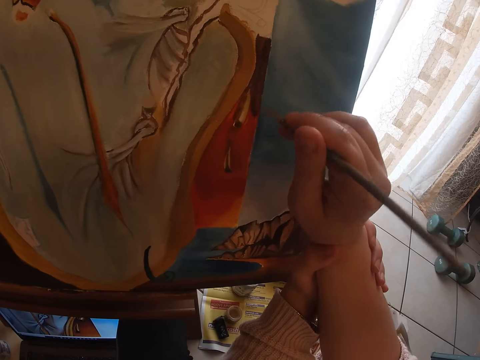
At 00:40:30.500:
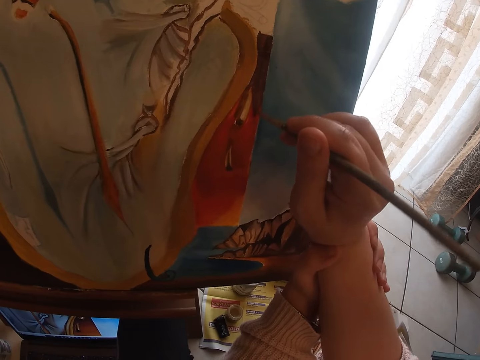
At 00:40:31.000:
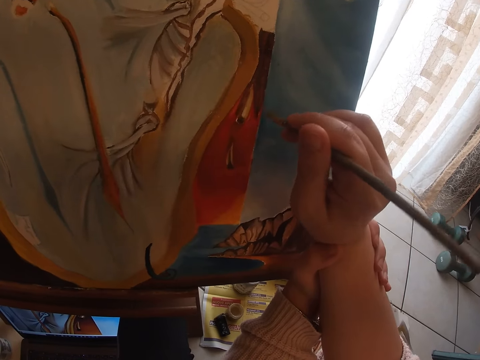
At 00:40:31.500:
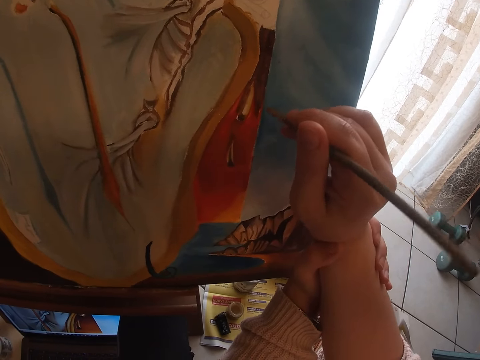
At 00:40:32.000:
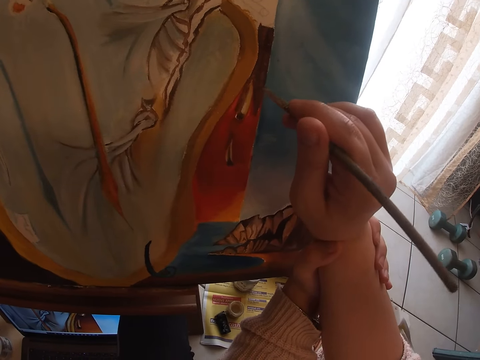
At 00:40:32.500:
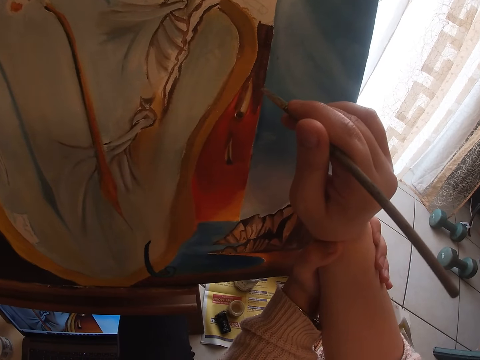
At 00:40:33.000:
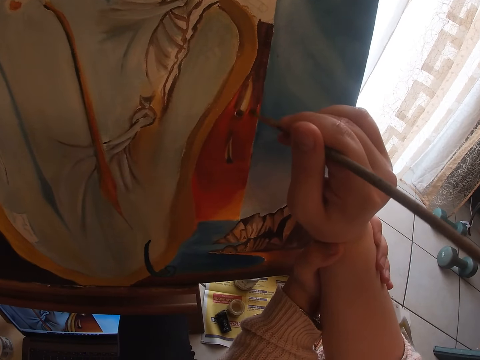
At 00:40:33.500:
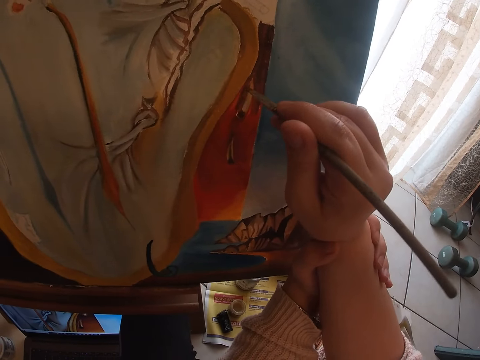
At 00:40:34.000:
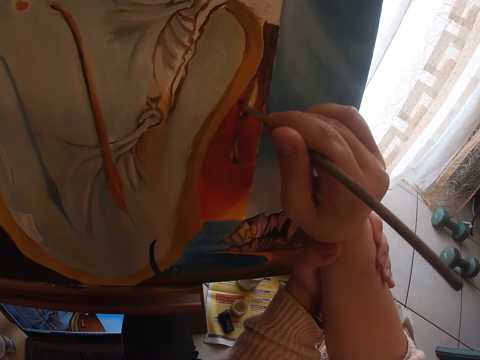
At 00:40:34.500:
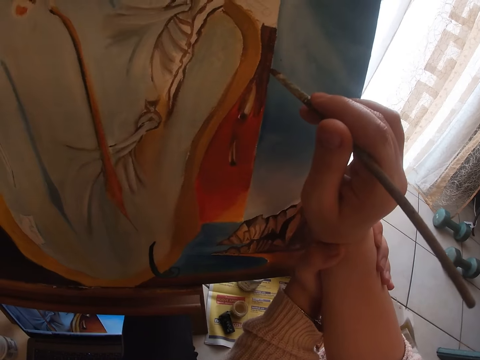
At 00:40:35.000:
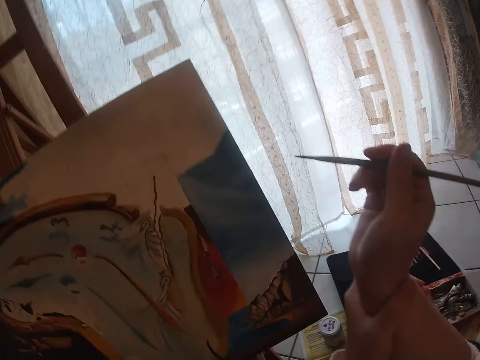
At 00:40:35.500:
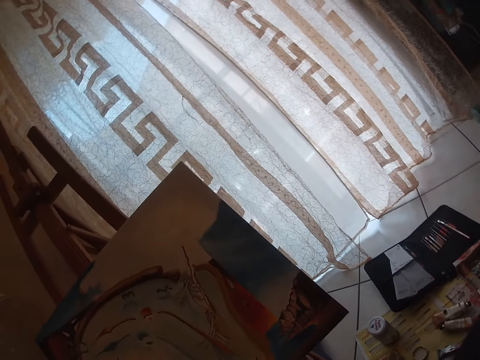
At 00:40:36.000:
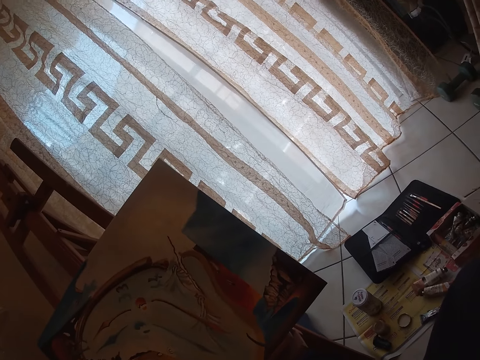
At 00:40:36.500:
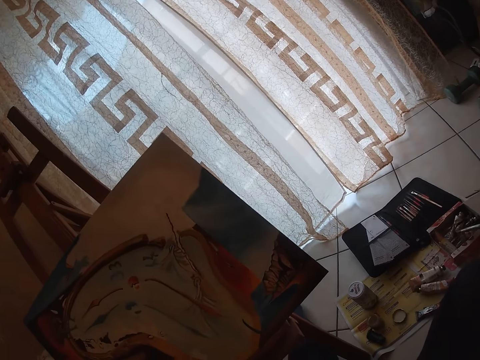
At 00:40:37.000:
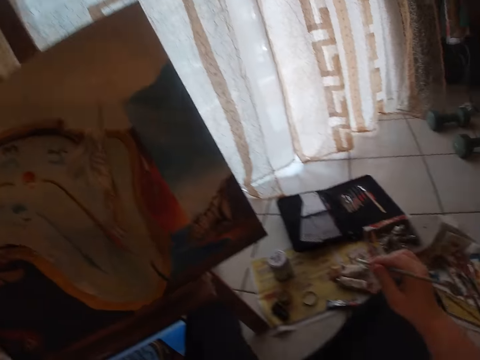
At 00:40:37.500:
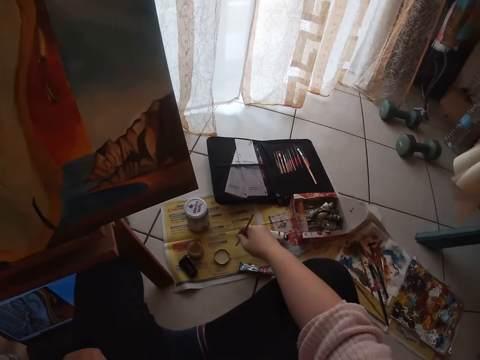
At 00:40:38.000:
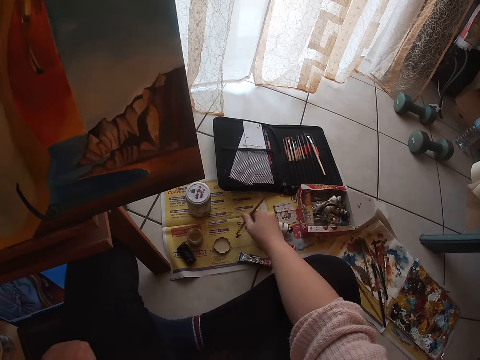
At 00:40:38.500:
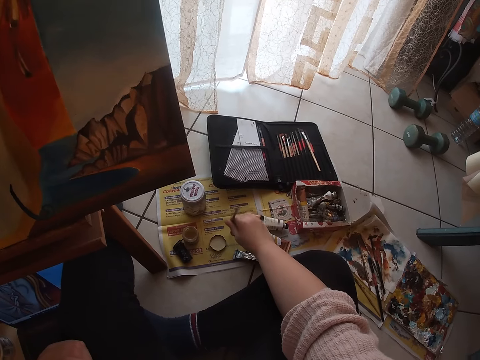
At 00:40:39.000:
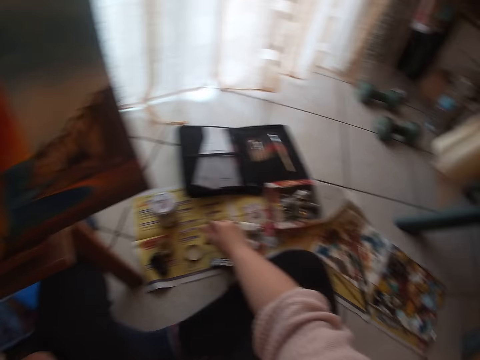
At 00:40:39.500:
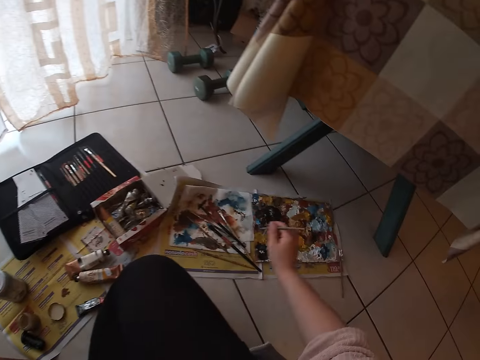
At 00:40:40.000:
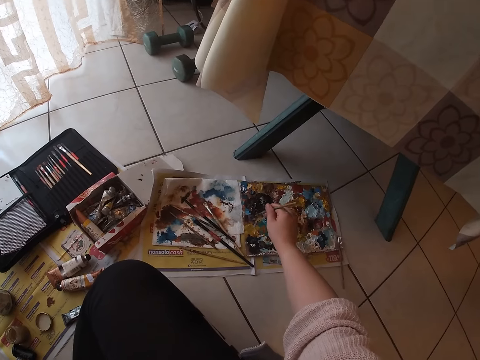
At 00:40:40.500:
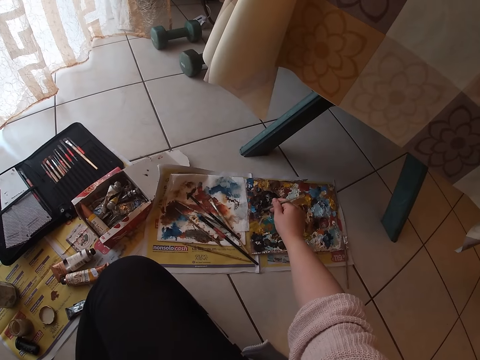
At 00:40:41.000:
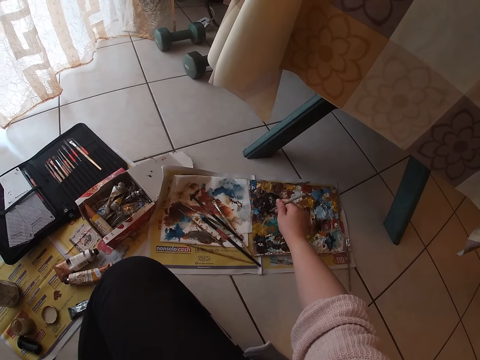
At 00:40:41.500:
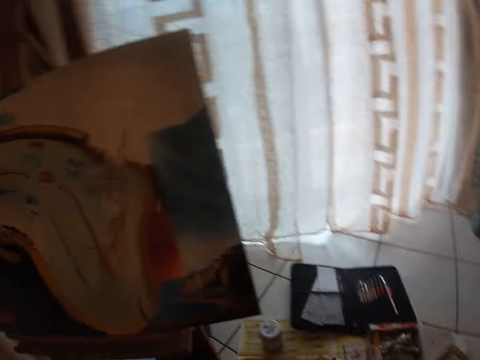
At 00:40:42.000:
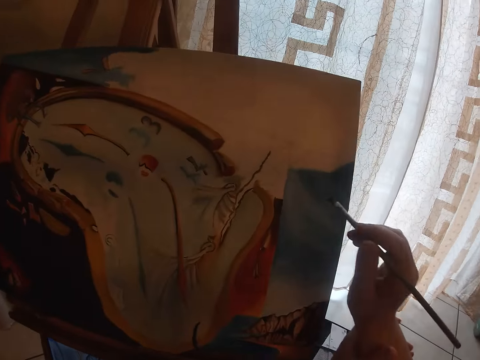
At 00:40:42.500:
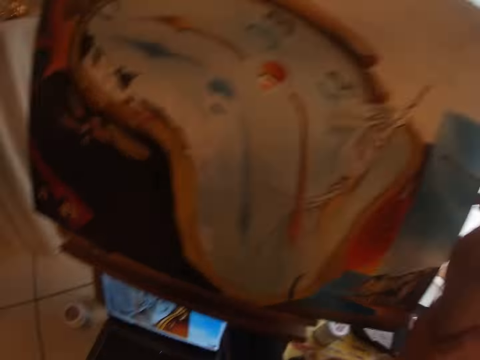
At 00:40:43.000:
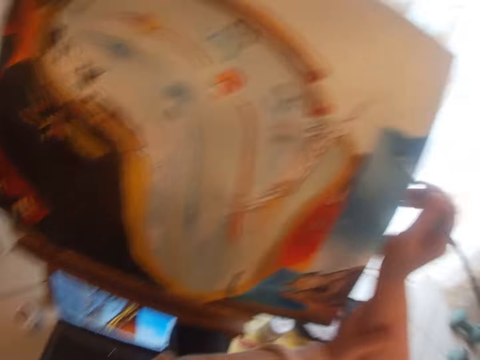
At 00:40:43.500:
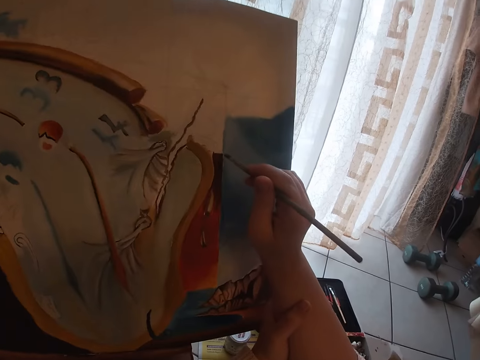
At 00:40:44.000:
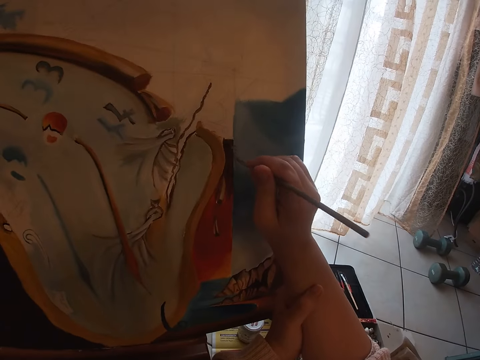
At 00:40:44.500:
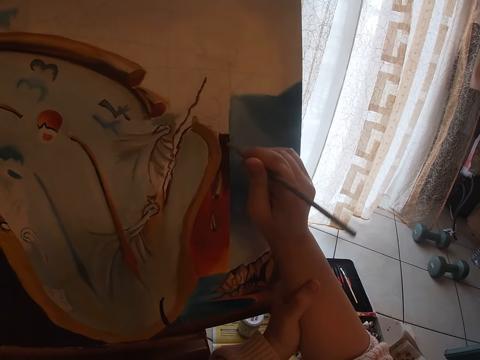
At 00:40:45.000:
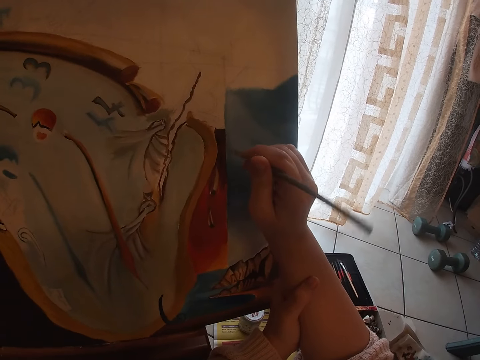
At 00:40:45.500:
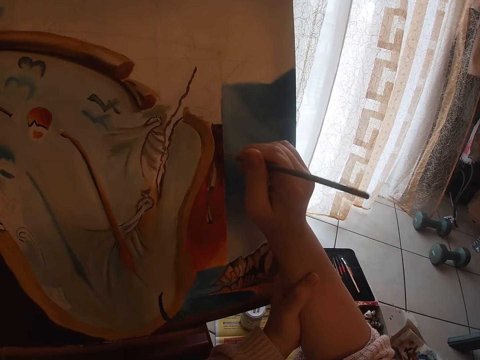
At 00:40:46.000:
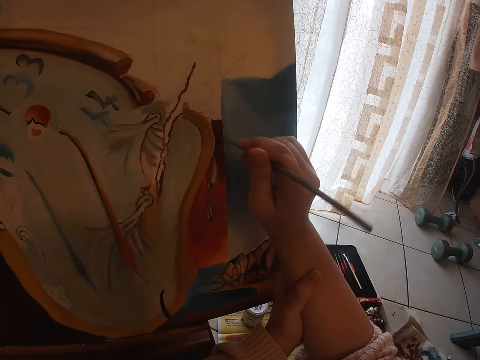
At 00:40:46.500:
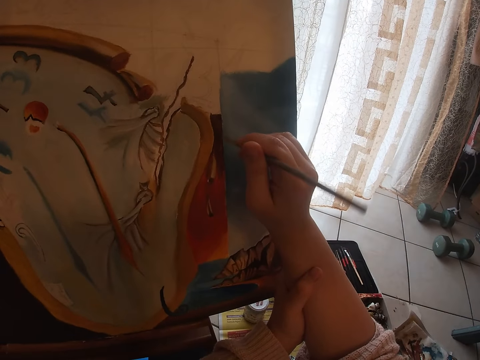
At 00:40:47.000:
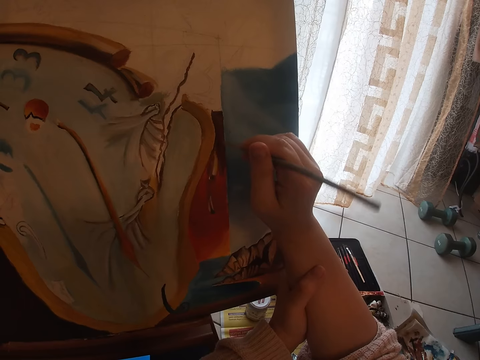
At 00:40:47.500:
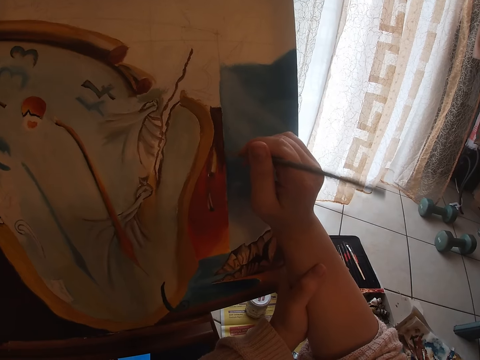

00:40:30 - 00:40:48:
The camera wearer stops painting a picture and turns around. She cleans the sable brush on a paper on the floor. She turns around. She dabs paint on the palettes with the sable brush. She turns around. She holds her wrist with her left hand. She paints a picture on the canvas.

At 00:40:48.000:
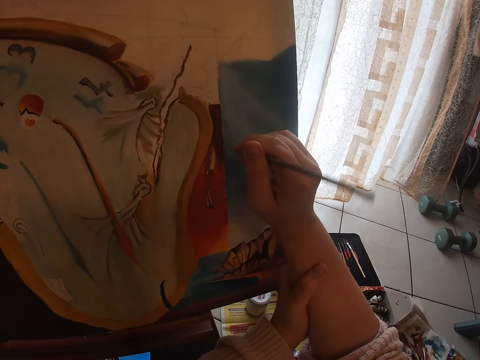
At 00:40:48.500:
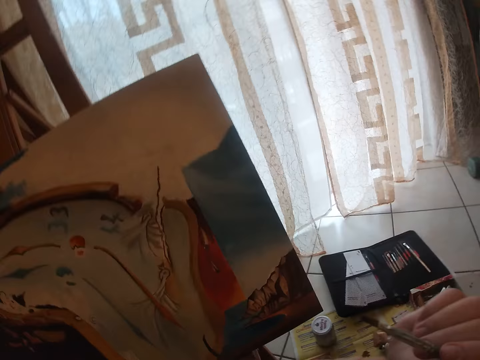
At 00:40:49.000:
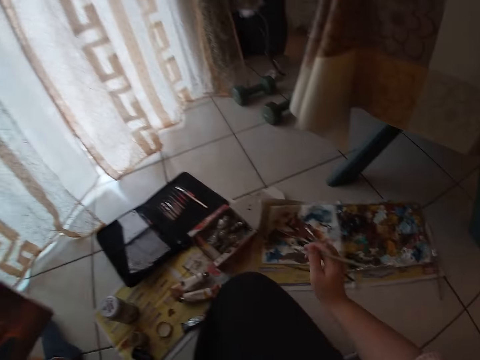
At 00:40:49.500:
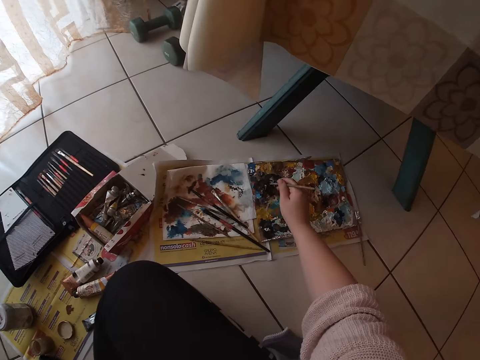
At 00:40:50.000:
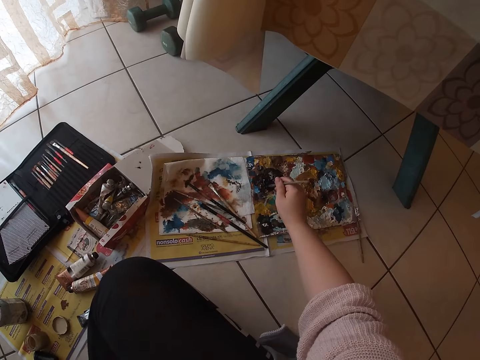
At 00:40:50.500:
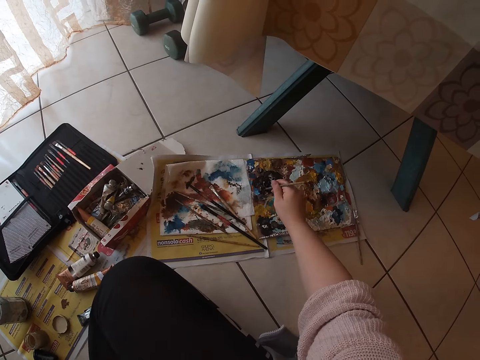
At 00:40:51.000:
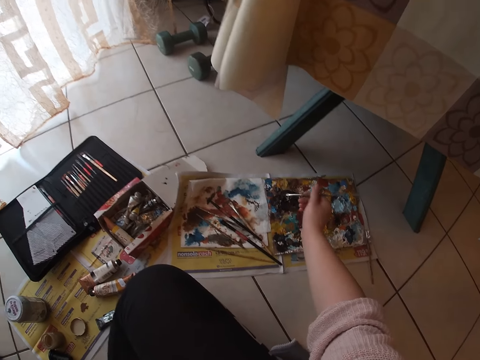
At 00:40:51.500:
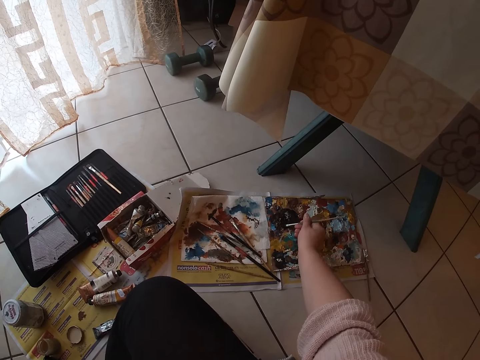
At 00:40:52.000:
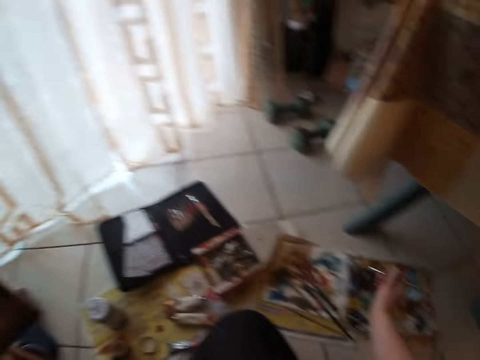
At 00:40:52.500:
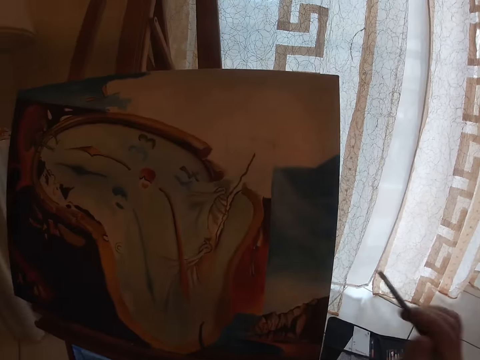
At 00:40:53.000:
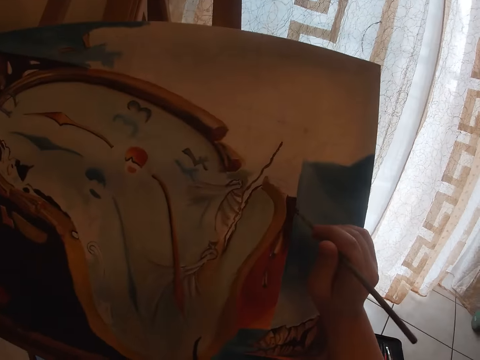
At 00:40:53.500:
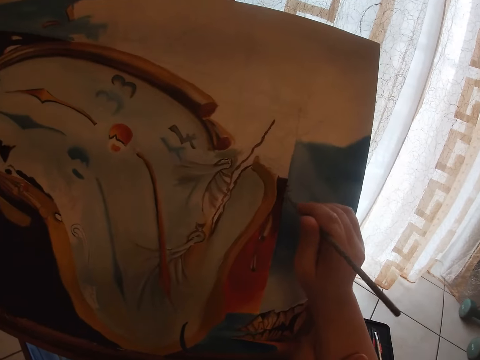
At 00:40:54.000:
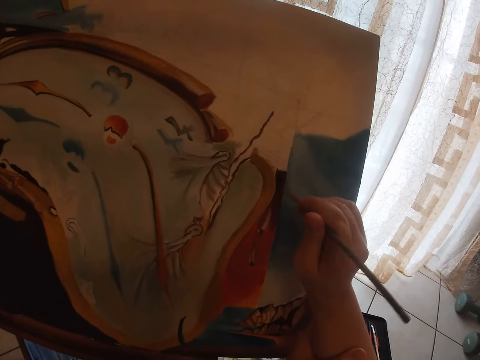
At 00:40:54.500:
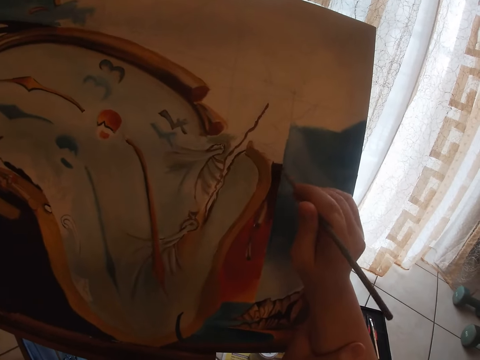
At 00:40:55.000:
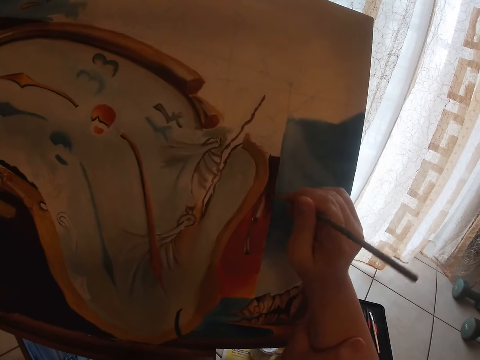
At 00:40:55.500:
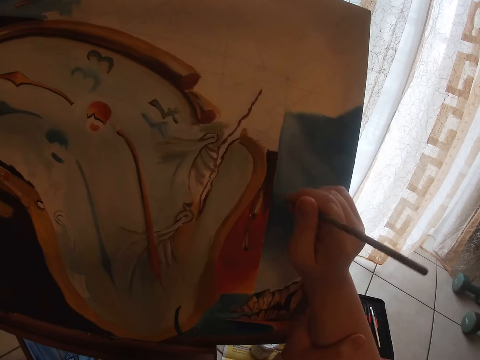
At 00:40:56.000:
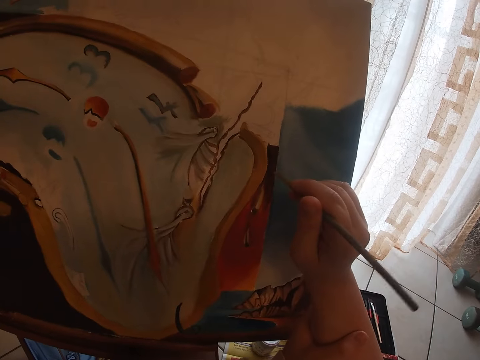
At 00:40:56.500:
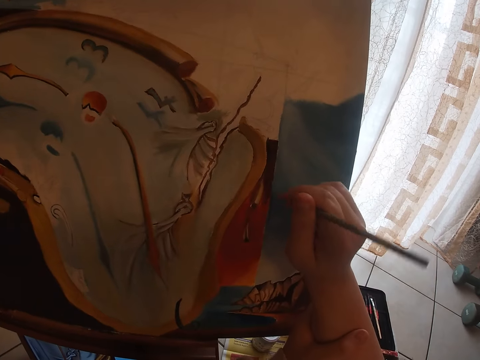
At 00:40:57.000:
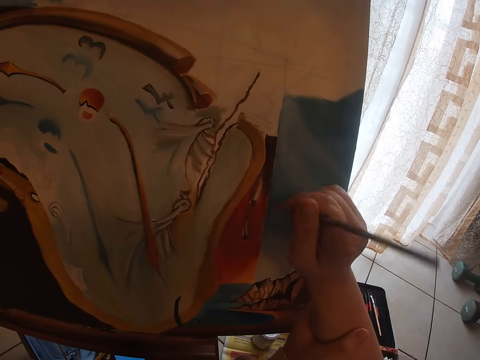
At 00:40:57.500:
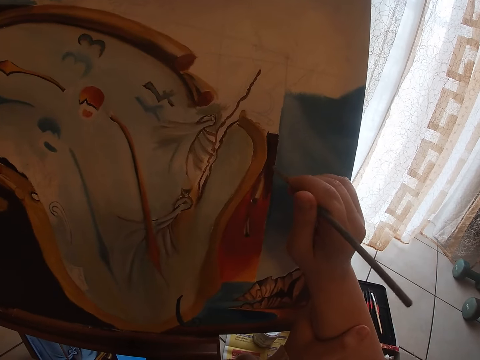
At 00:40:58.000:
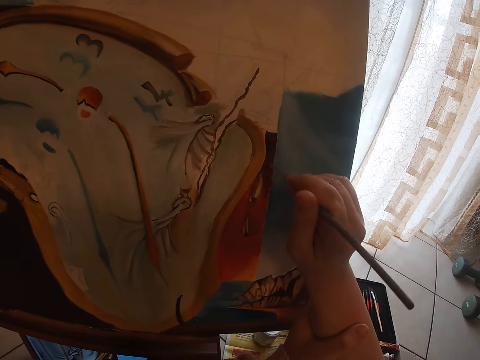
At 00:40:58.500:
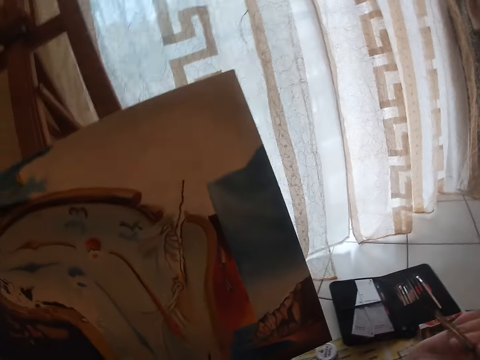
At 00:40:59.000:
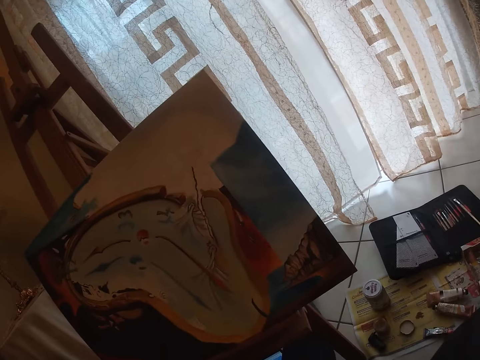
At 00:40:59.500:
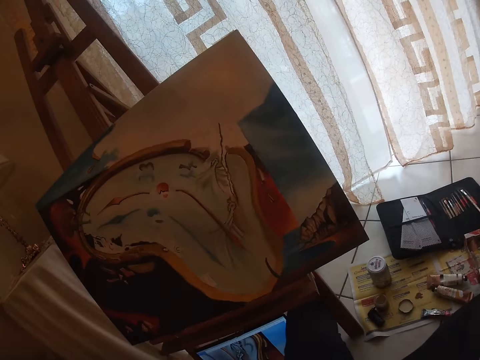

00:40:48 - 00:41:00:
The camera wearer dabs paint on the palettes with the sable brush. She holds her wrist with her left hand. She paints the drawing board with the drawing brush.
